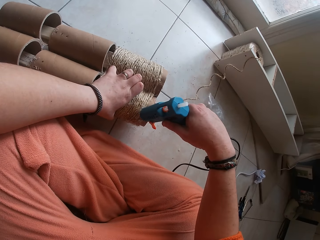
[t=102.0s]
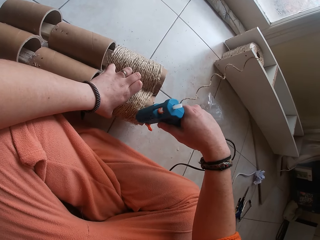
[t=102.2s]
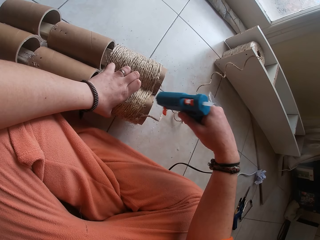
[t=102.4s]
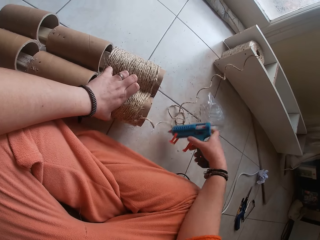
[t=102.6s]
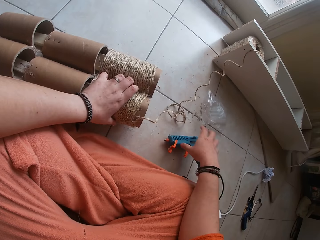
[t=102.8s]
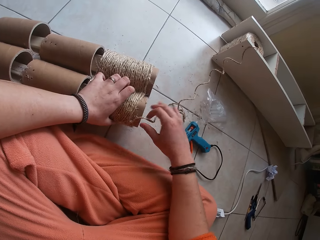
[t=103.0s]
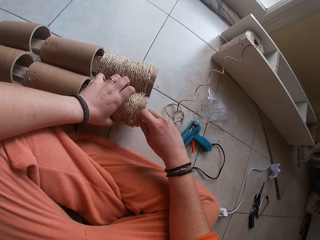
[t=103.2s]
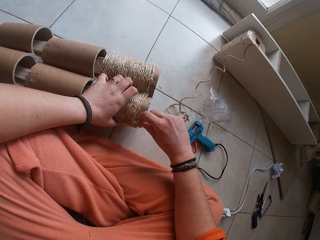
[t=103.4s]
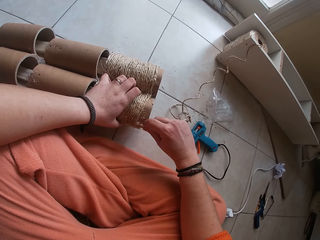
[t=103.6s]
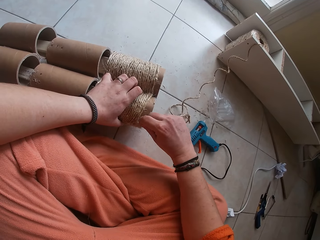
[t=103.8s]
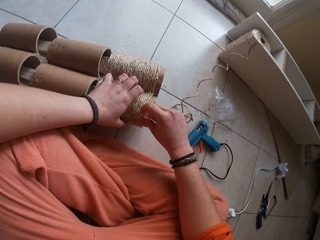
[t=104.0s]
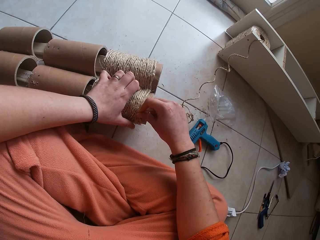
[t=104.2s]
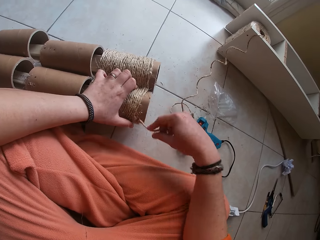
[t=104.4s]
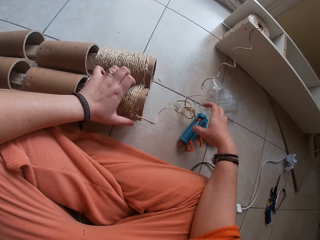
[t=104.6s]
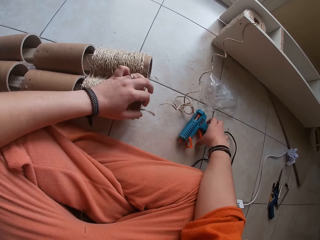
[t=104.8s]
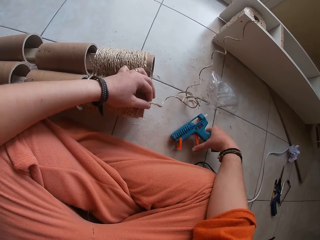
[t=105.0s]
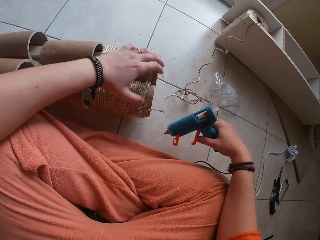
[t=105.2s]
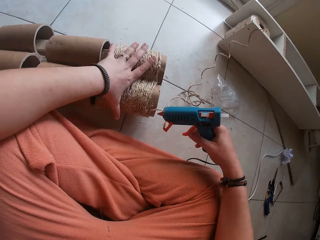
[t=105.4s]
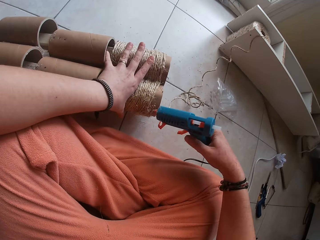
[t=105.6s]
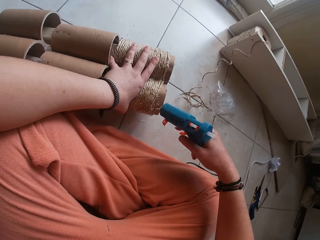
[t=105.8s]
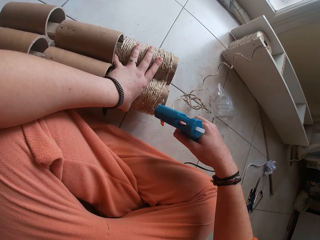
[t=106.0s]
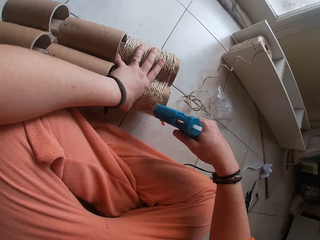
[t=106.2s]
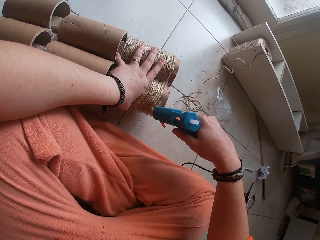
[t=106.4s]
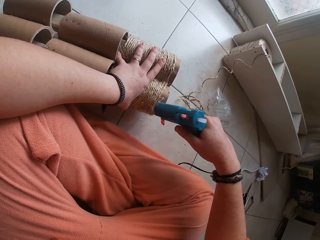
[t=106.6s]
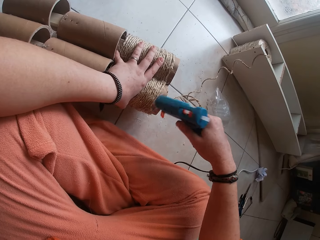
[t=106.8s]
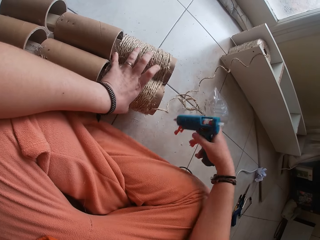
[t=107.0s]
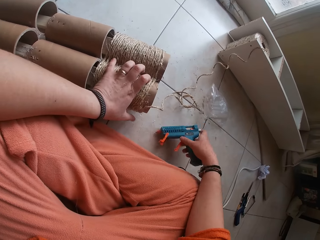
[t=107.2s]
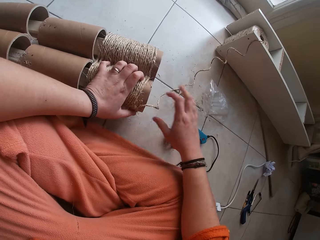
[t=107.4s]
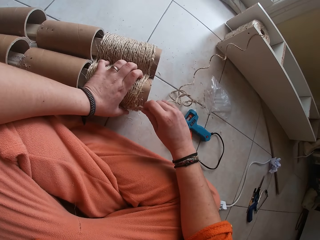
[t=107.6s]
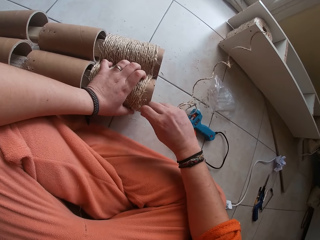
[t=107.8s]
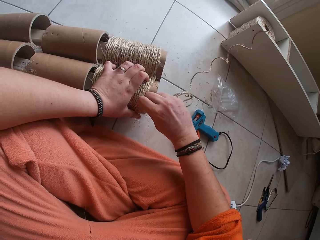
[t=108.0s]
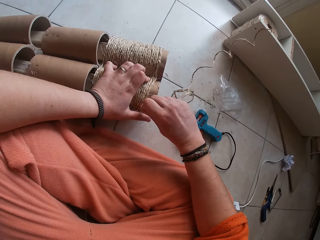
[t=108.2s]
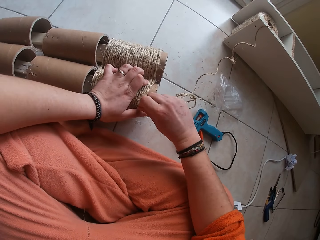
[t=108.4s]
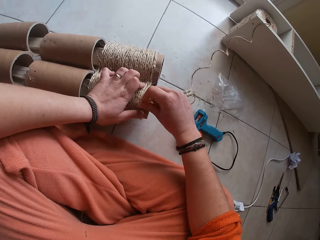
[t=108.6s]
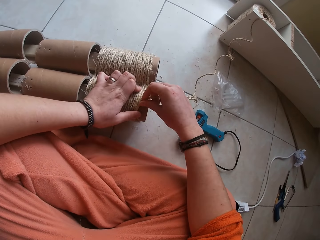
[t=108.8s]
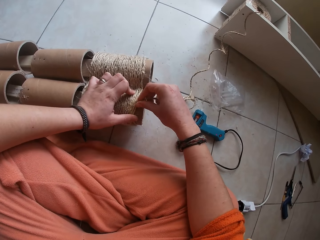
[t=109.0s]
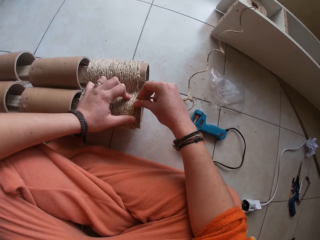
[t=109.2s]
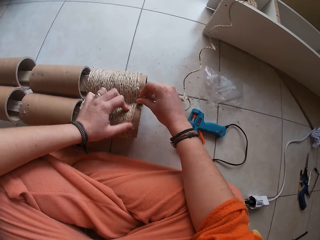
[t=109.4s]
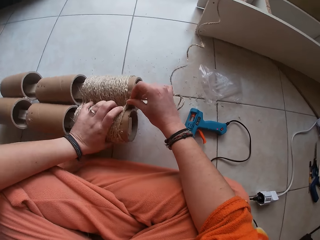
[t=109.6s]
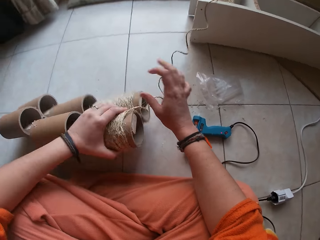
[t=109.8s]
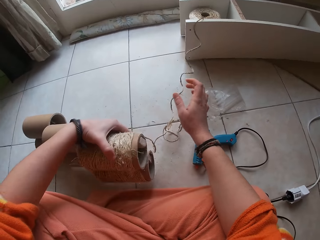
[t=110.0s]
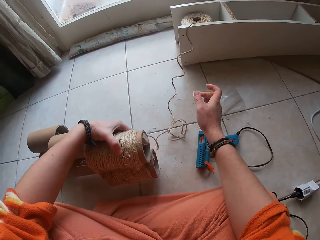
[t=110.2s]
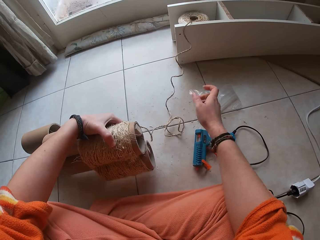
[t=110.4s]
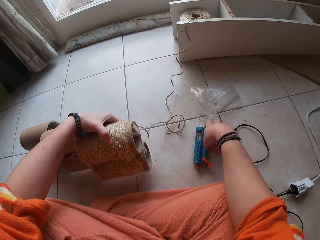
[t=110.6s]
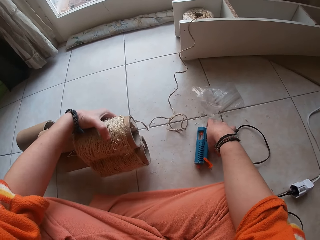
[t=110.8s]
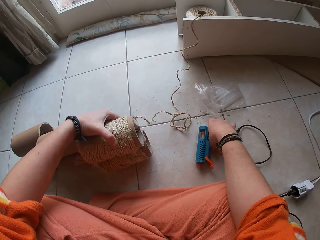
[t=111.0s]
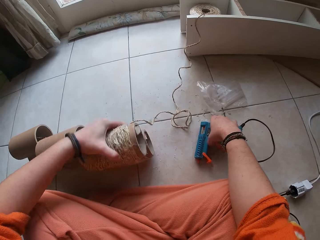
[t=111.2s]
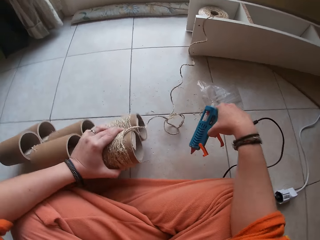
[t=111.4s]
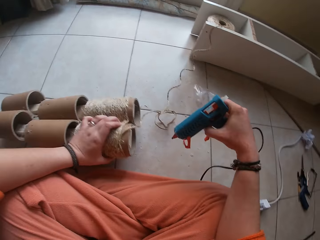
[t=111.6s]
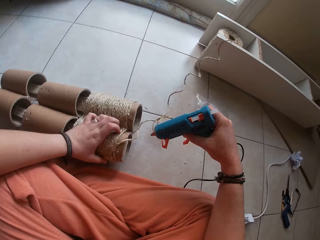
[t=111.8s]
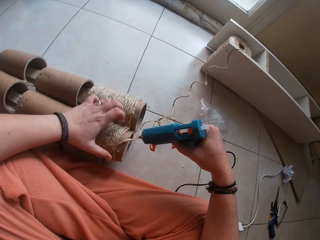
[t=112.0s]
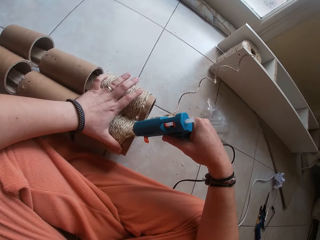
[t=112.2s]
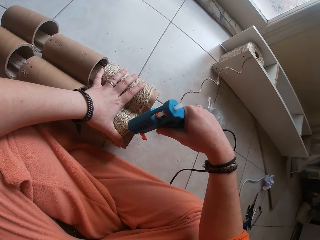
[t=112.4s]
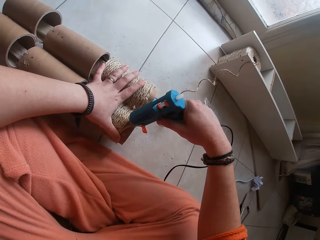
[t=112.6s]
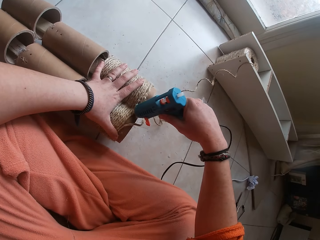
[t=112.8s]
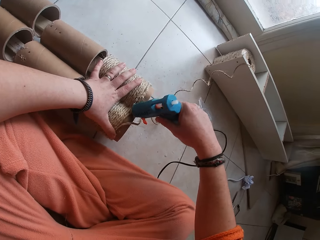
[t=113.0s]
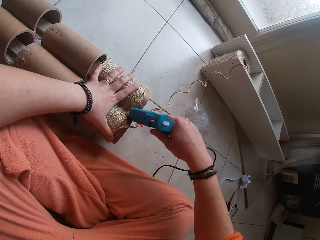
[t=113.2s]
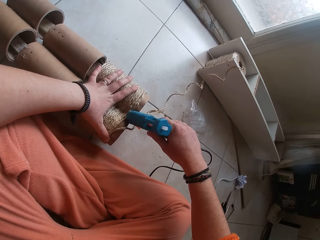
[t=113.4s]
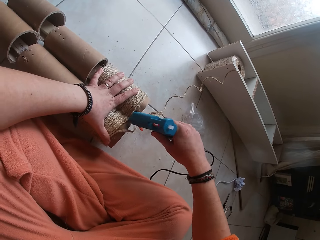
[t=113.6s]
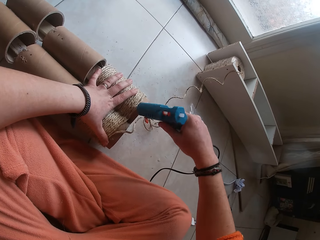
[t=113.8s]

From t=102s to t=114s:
The camera wearer drops the glue gun in her right hand on the floor. She touches the twine on the cardboard tube with her right hand. She attaches the sisal string on the hollow tube. She picks the glue gun from the floor with her right hand. She squeezes glue on the cardboard tube with the glue gun in her right hand. She drops the glue gun in her right hand on the floor. She sets the twine on the cardboard tube with her right hand. She moves the cardboard tube in her left hand. She picks the glue gun from the floor with her right hand. She squeezes glue on the cardboard tube with the glue gun in her right hand.

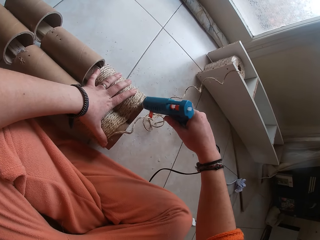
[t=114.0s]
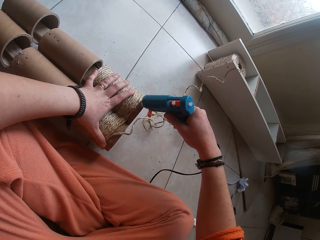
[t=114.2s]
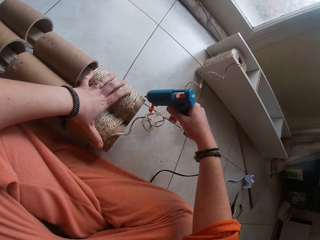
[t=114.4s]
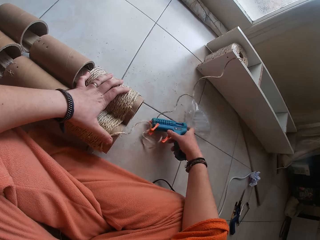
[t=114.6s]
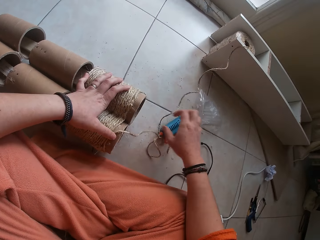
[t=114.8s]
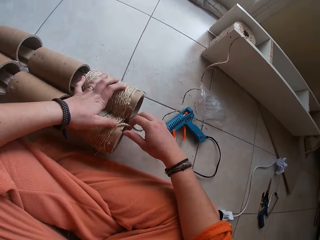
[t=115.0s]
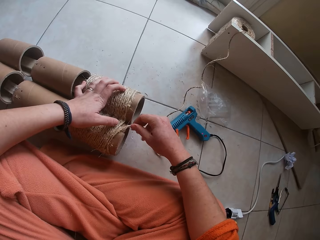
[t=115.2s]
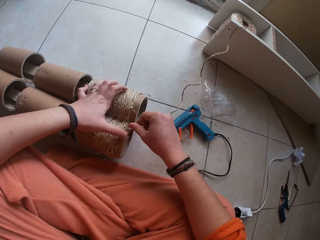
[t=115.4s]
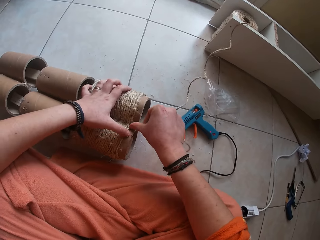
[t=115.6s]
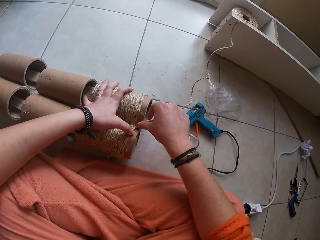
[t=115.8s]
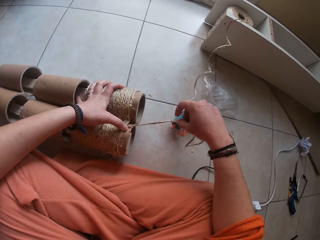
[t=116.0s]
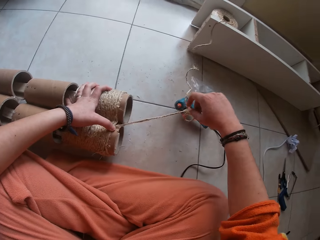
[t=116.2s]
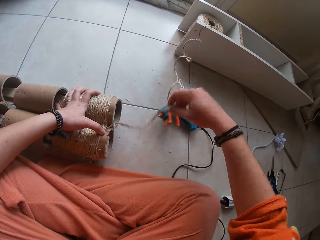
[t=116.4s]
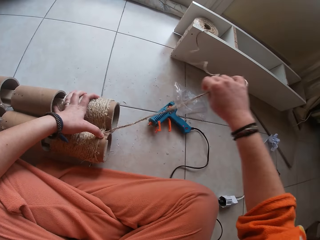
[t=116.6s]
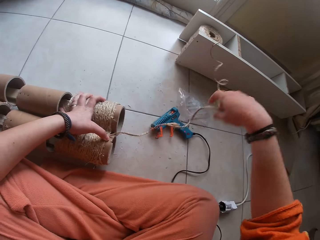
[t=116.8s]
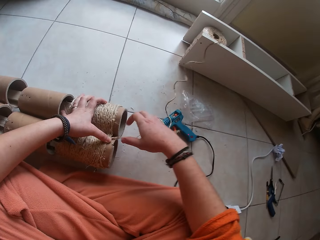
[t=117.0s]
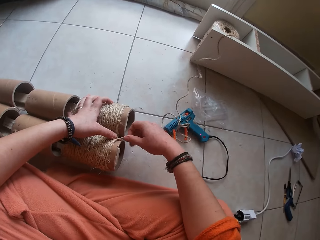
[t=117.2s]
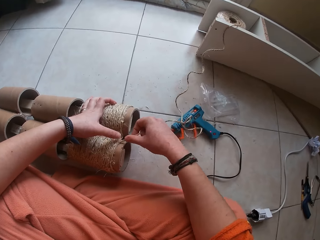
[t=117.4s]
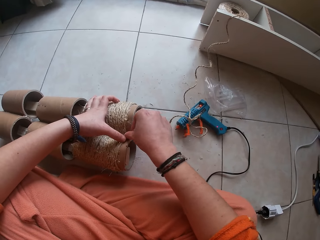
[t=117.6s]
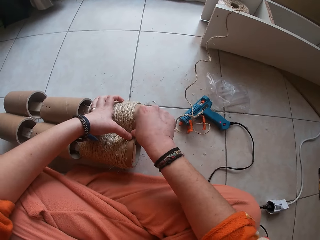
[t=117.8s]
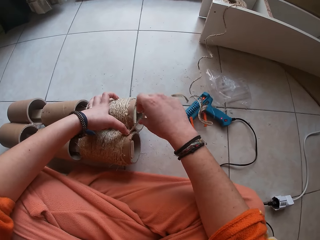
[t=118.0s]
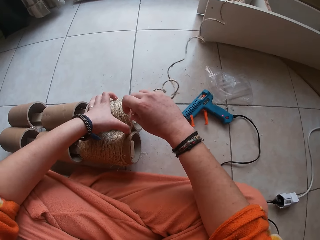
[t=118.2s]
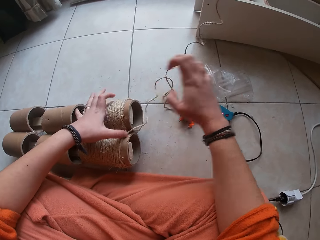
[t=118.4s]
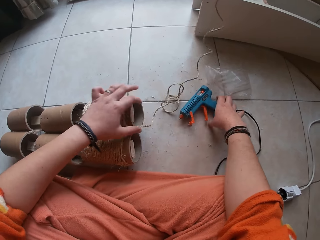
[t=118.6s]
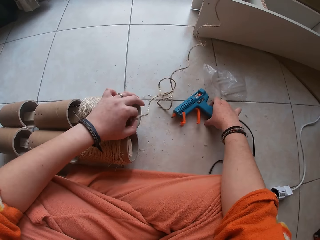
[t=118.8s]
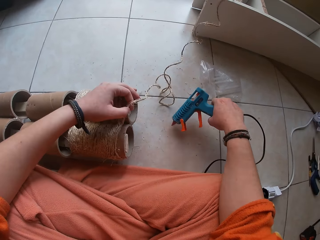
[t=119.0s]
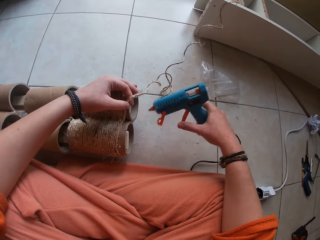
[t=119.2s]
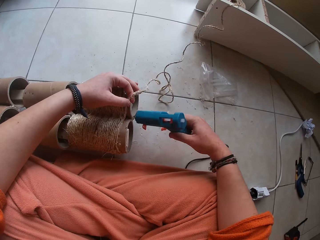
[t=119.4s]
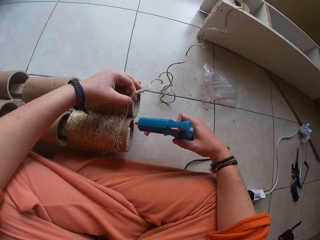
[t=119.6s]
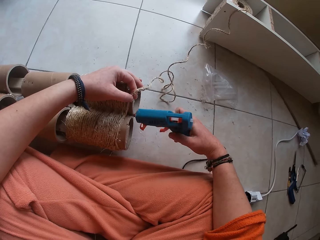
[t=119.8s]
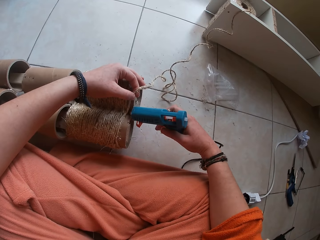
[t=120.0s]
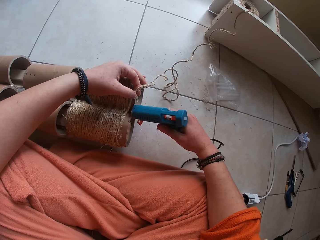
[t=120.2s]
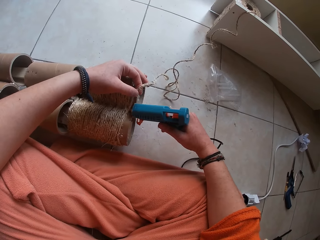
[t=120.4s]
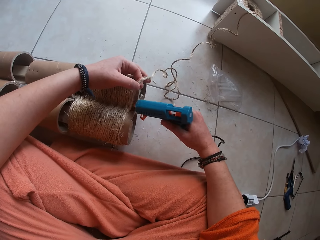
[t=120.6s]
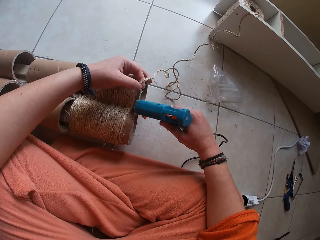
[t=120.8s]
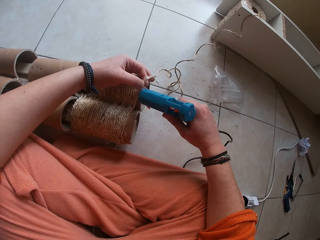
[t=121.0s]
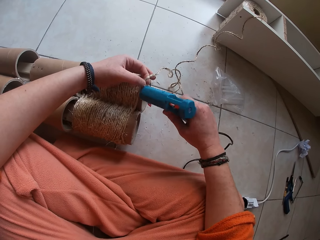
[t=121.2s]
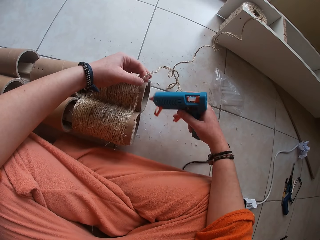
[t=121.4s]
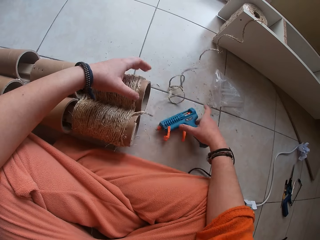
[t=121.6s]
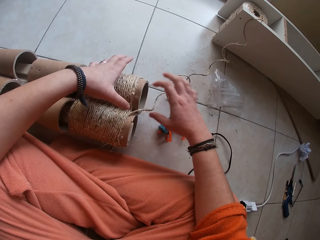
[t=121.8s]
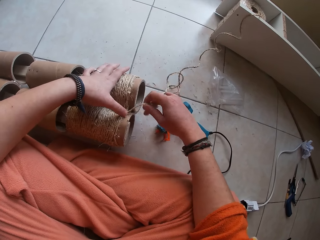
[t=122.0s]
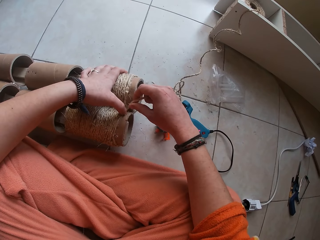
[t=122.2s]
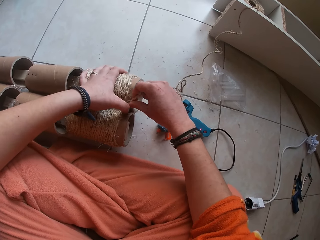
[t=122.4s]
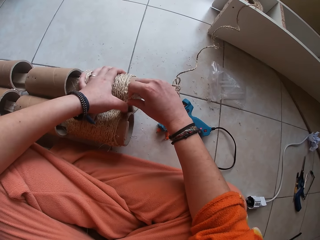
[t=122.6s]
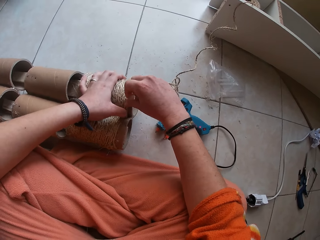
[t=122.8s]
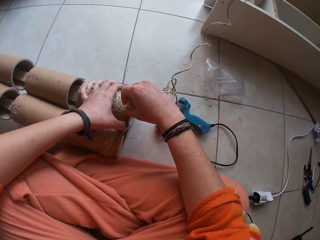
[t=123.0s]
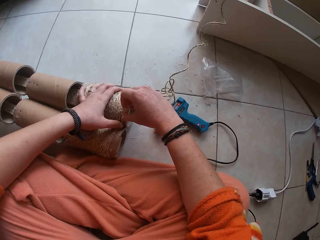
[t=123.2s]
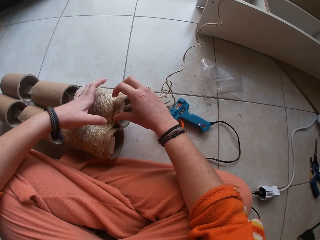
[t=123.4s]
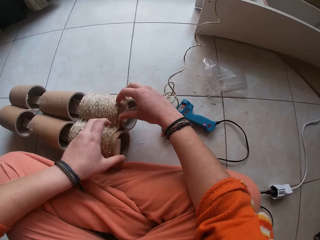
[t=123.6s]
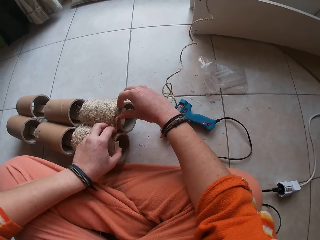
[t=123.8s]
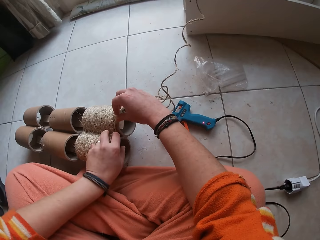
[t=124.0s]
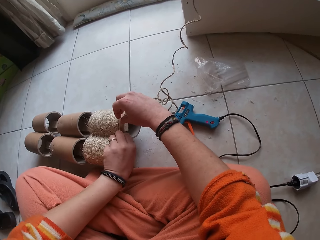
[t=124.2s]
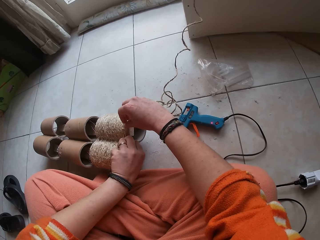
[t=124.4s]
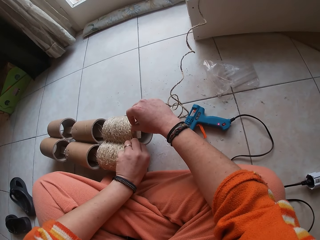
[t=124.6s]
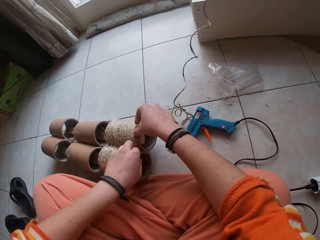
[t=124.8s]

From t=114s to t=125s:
The camera wearer drops the glue gun in her right hand on the floor. She sets the twine on the cardboard tube with both her hands. She picks the glue gun from the floor with her right hand. She picks the twine from the cardboard tube with her left hand. She squeezes glue on the cardboard tube with the glue gun in her right hand. She drops the glue gun in her right hand on the floor. She sets the twine in her right hand on the cardboard tube. She holds the cardboard tube with her left hand. She picks the twine from the cardboard tube with her right hand. She adjusts the cardboard tube with her left hand.
